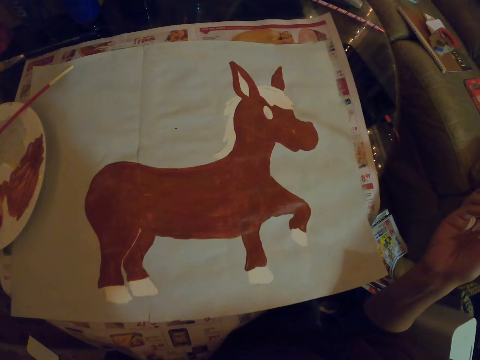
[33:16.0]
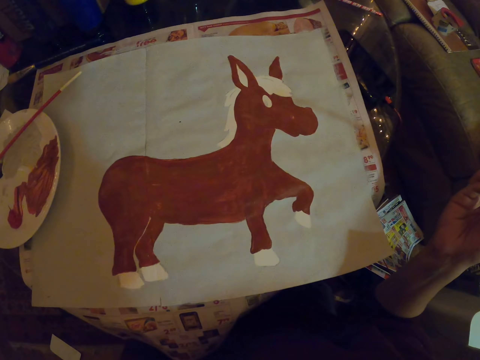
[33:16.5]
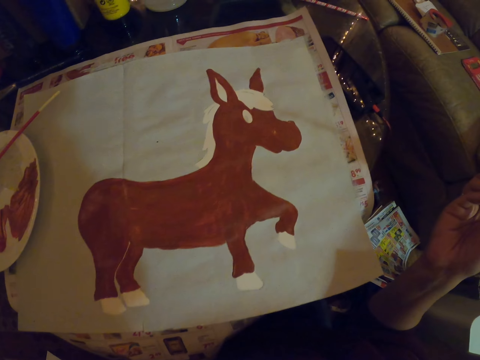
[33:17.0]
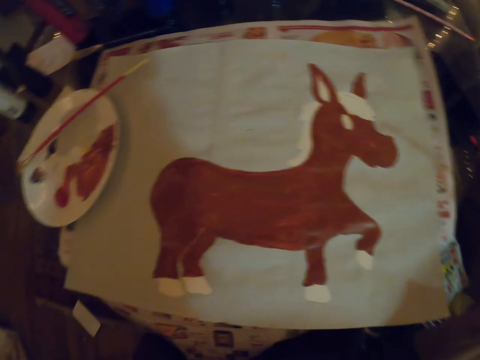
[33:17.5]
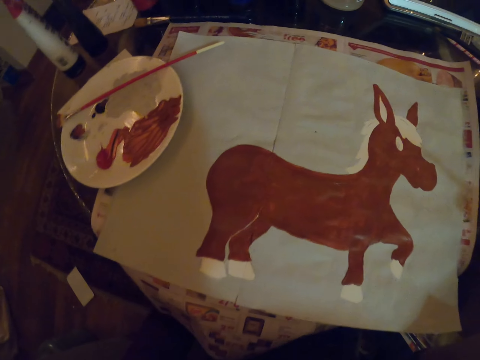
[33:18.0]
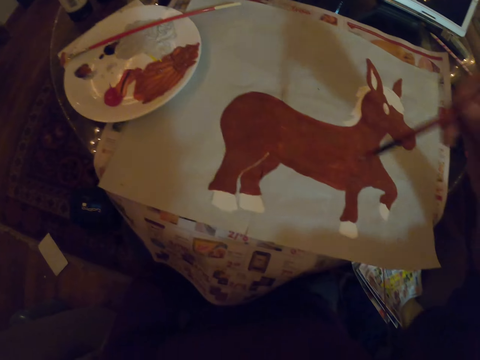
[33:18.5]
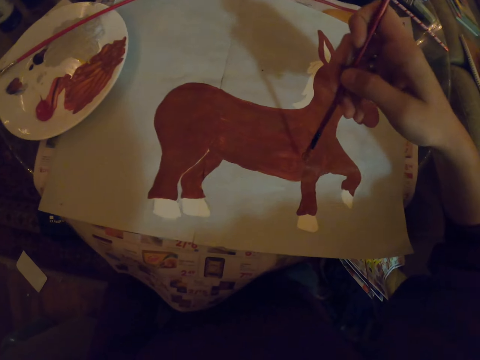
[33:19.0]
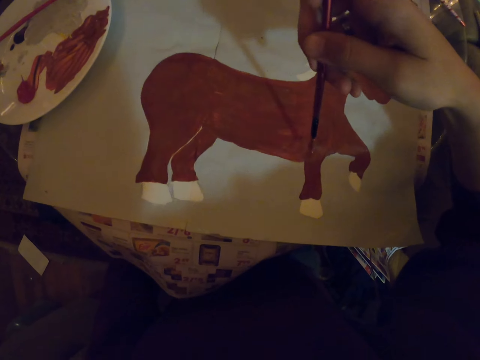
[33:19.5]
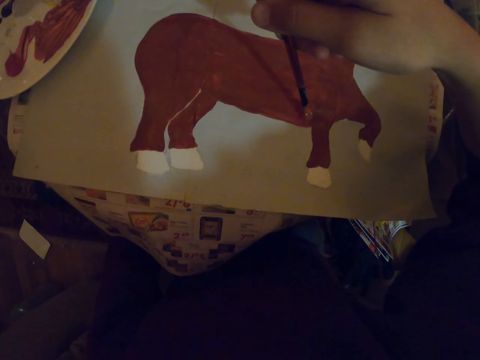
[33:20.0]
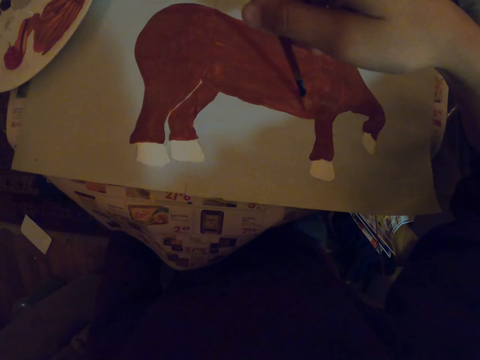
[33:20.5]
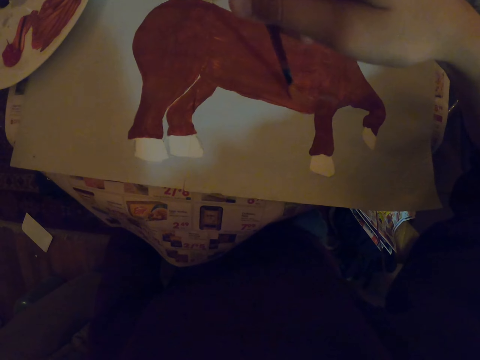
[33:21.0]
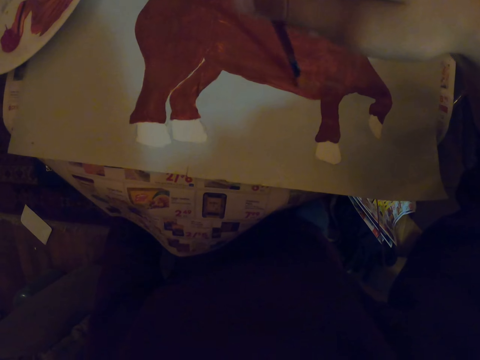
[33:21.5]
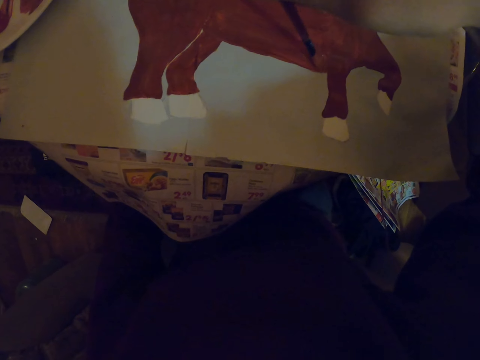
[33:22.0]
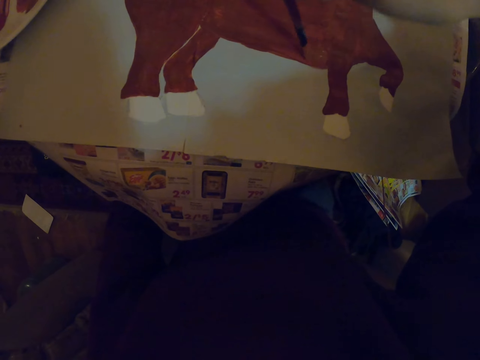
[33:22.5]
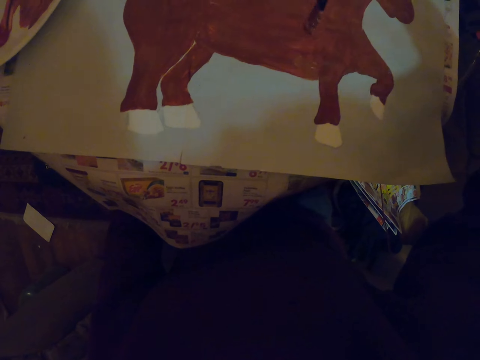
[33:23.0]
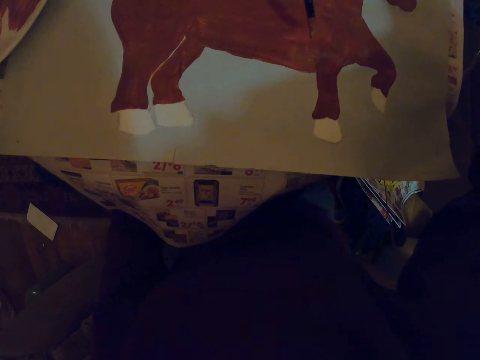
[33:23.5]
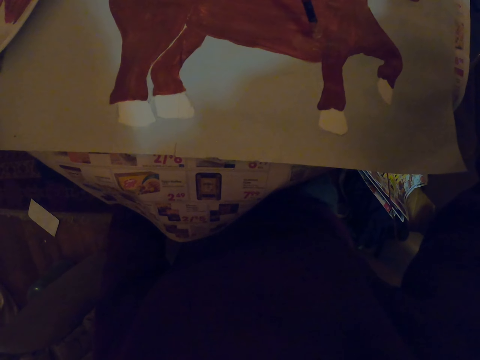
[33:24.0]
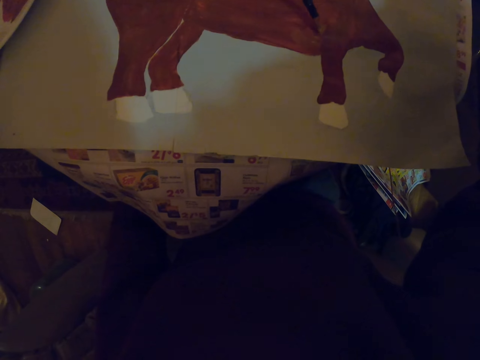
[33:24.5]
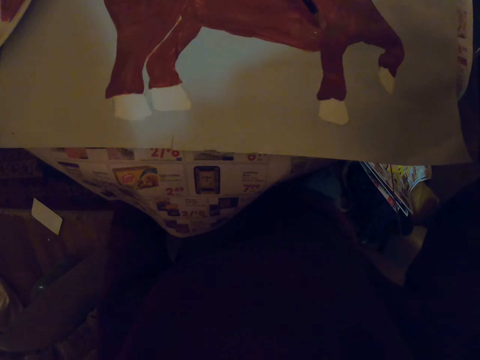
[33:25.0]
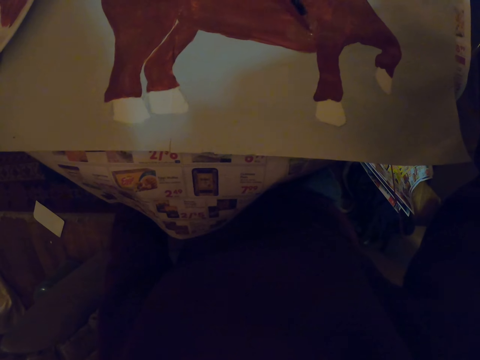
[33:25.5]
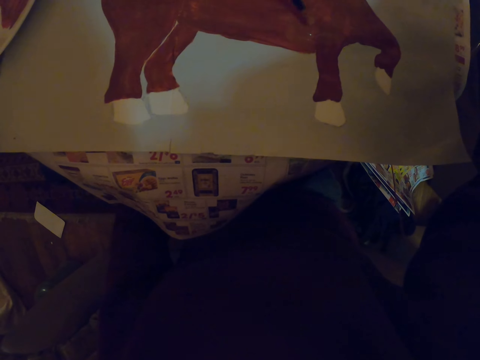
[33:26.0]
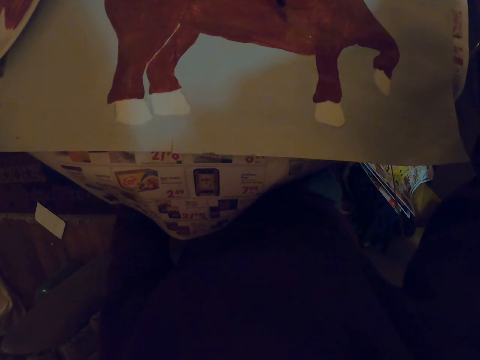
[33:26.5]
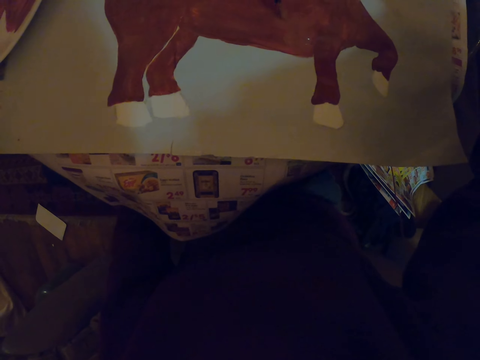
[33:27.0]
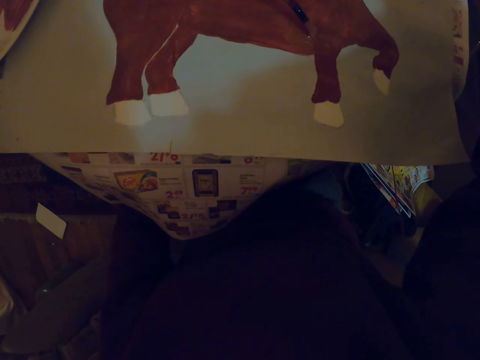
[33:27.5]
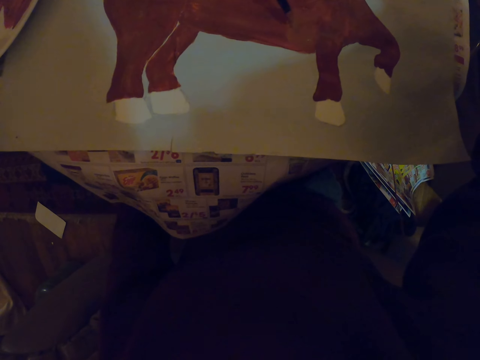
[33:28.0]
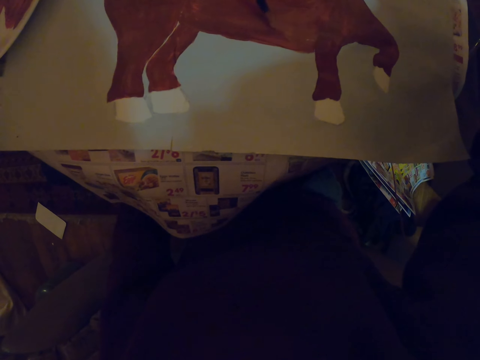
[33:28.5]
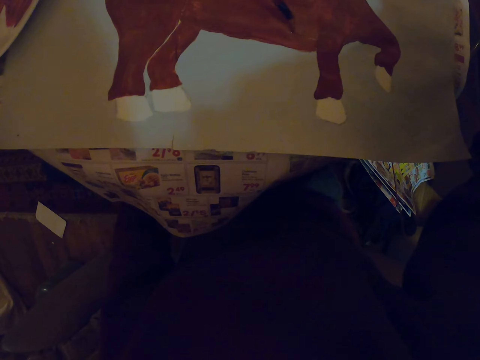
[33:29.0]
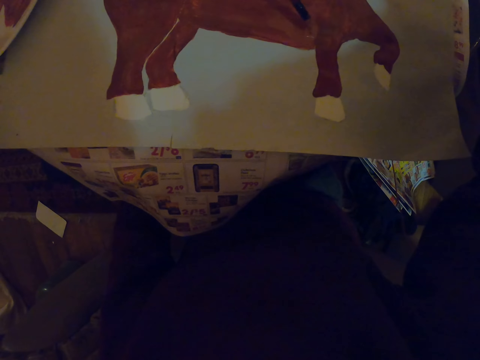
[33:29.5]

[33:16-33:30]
The camera wearer repaints the sketch with an art brush.

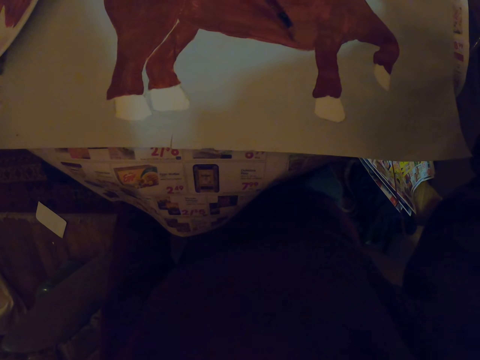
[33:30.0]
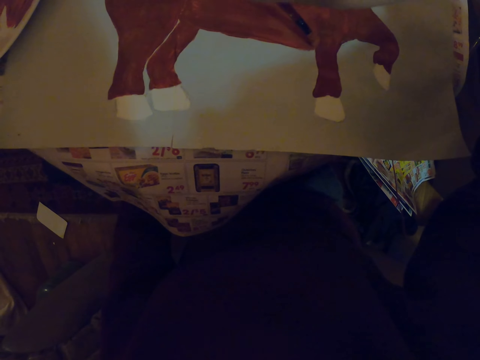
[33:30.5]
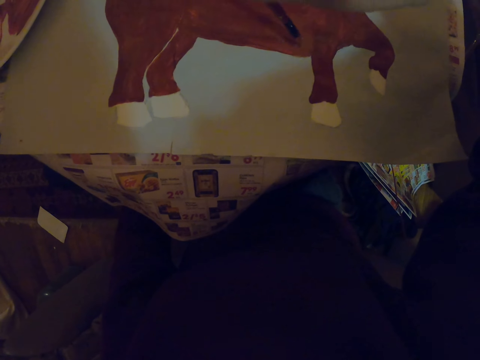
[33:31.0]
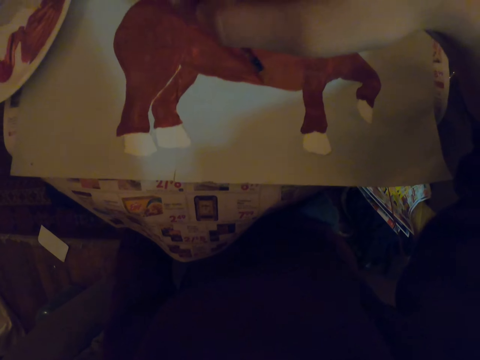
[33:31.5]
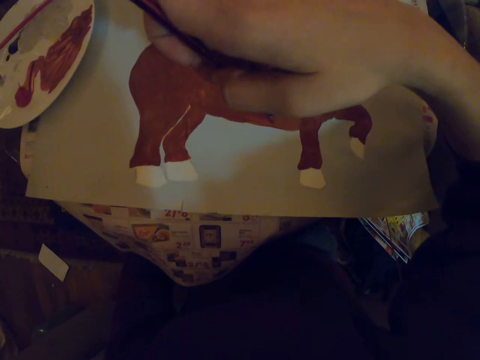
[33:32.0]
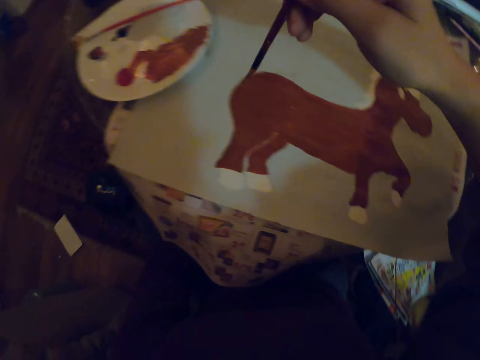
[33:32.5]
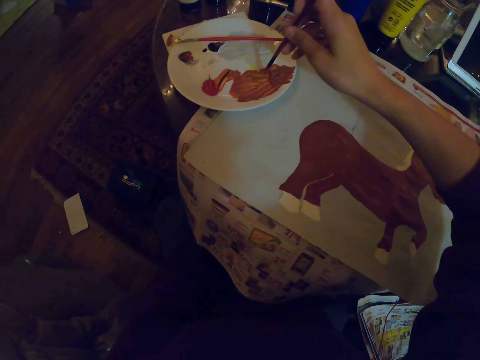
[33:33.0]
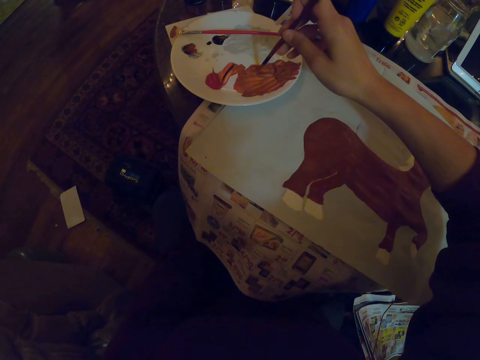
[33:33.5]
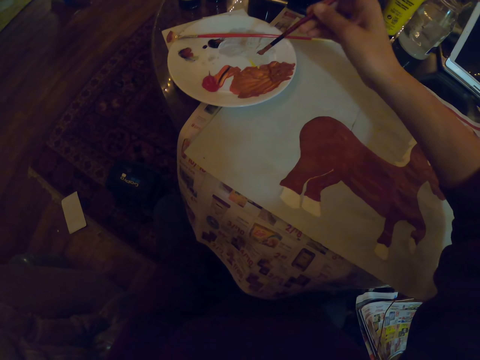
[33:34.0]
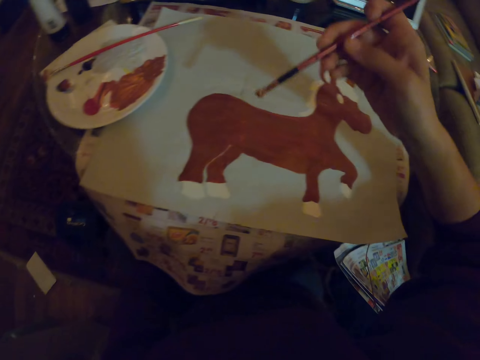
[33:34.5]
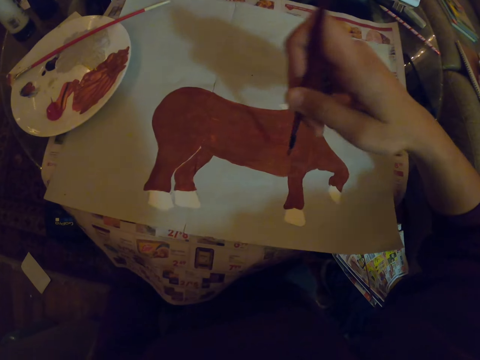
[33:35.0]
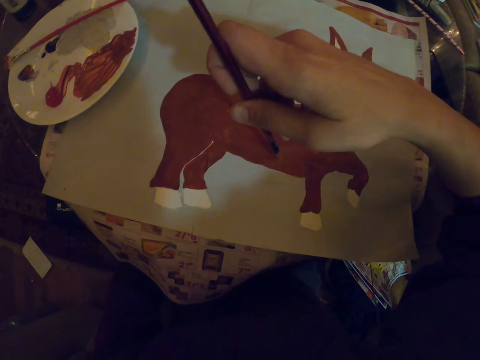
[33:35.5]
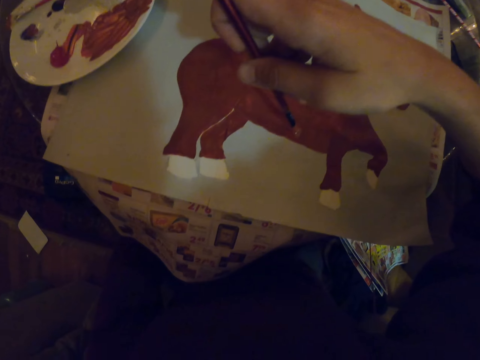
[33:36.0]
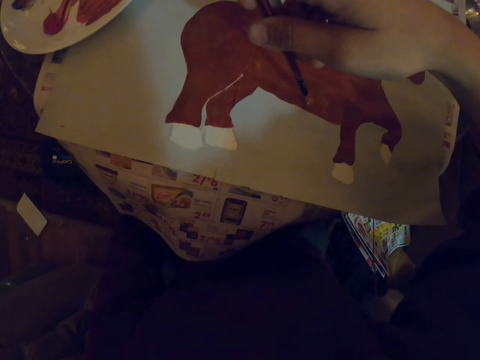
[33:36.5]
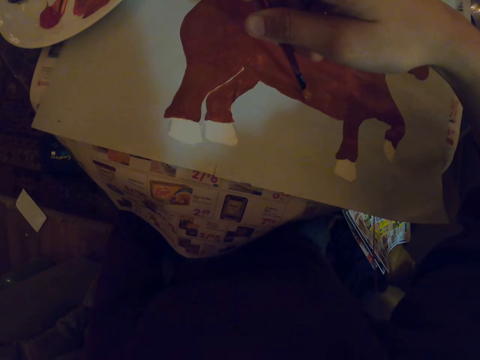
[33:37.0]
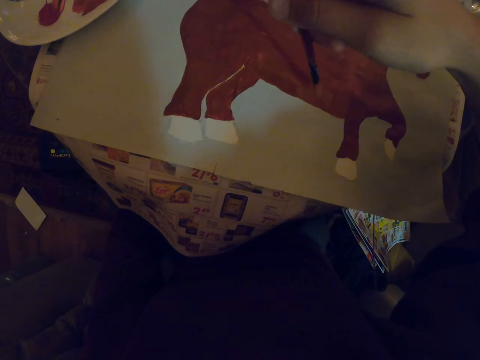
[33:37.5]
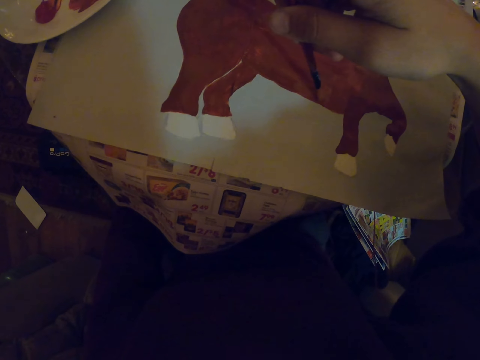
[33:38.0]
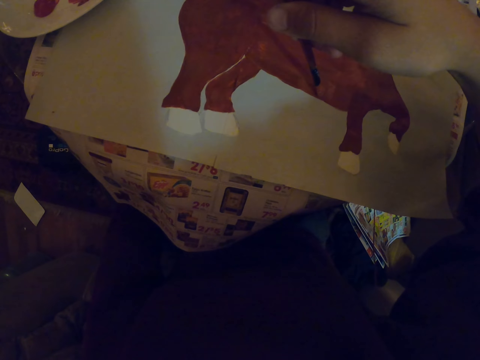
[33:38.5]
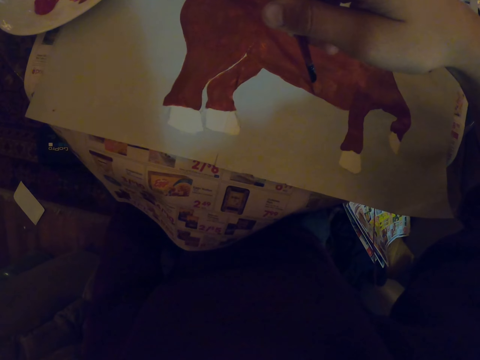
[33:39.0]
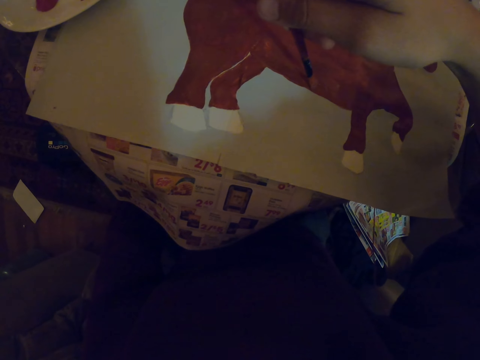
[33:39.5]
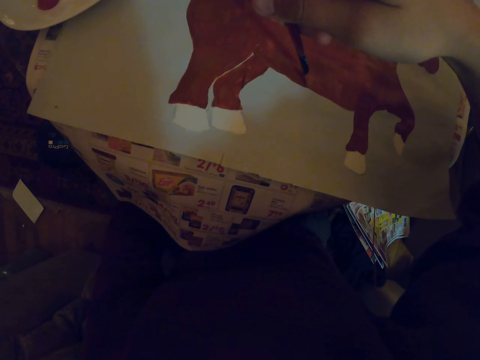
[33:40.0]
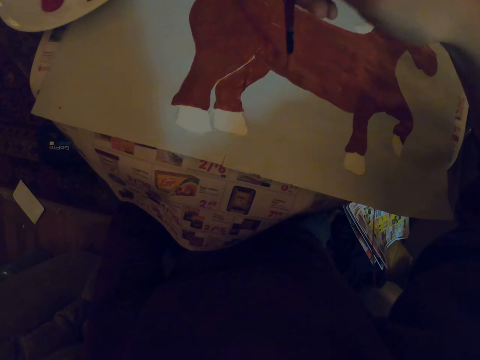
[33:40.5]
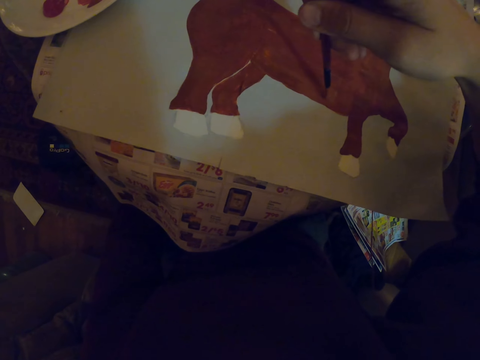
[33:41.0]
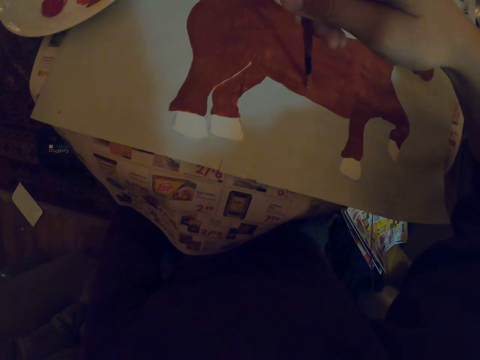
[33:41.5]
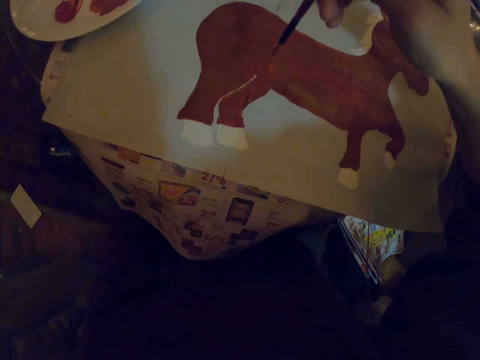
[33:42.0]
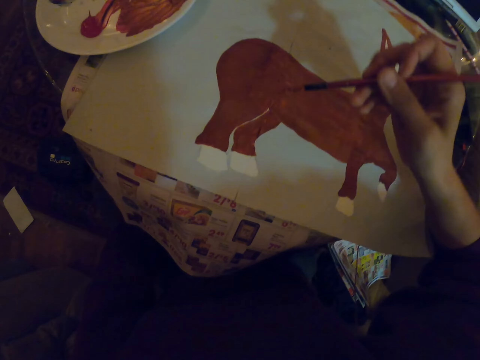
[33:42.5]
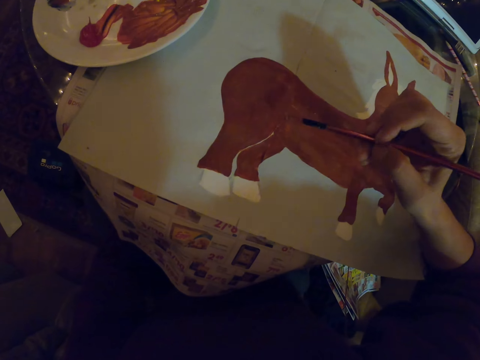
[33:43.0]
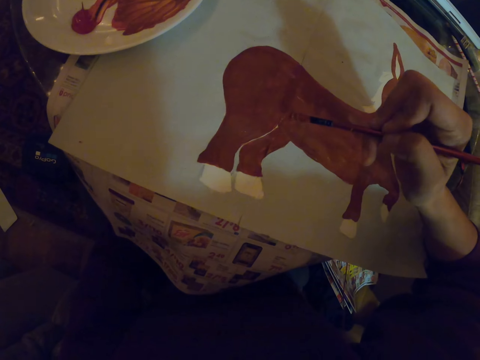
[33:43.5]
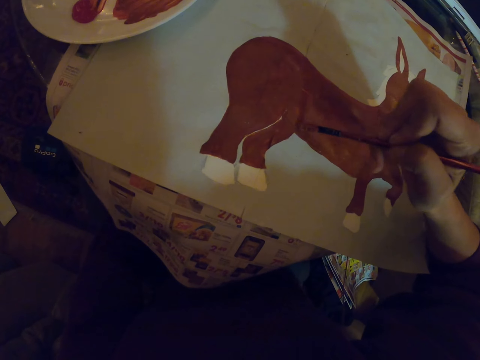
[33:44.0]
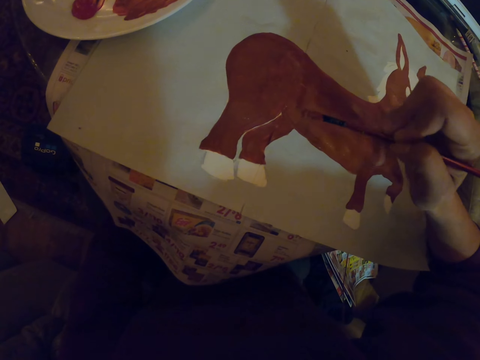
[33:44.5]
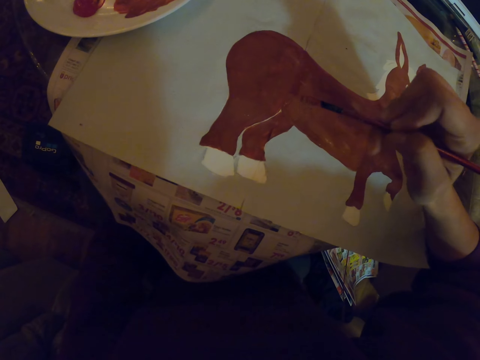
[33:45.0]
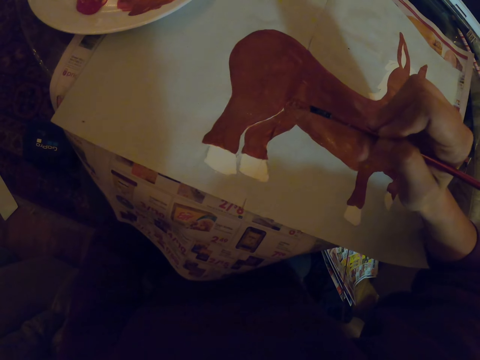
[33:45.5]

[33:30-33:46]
The camera wearer dips an art brush in the paint. They repaint the sketch with the art brush.
